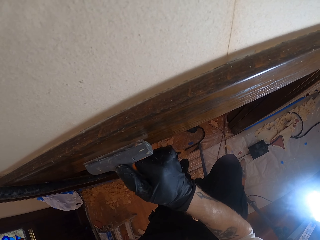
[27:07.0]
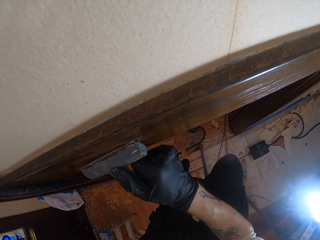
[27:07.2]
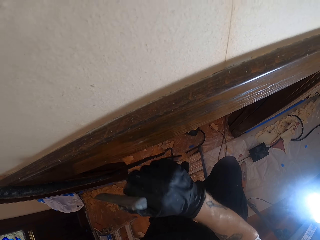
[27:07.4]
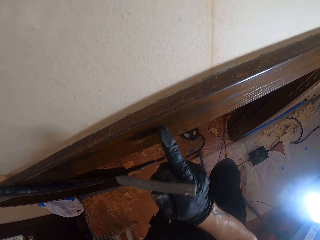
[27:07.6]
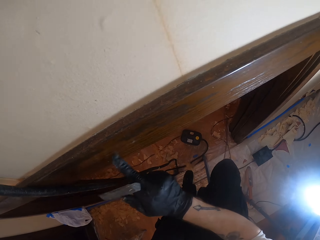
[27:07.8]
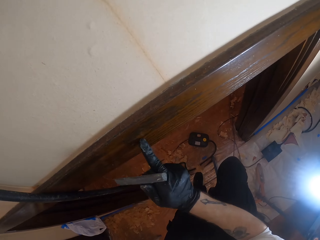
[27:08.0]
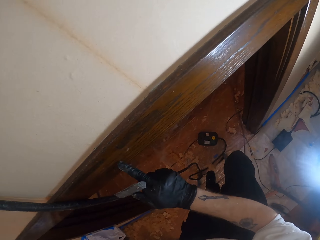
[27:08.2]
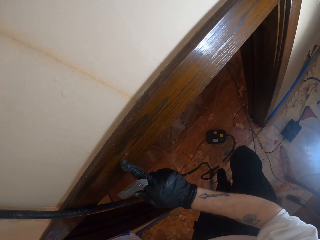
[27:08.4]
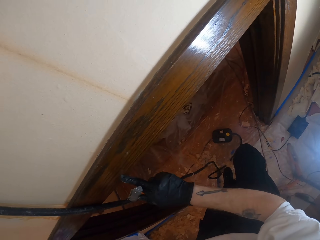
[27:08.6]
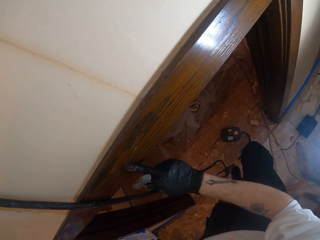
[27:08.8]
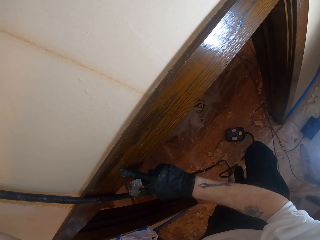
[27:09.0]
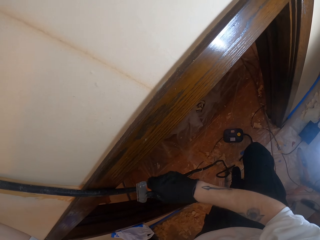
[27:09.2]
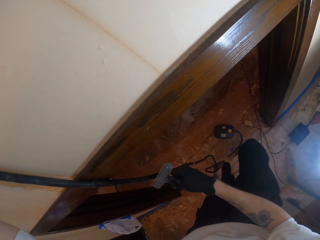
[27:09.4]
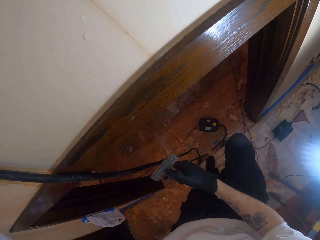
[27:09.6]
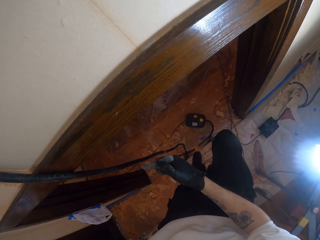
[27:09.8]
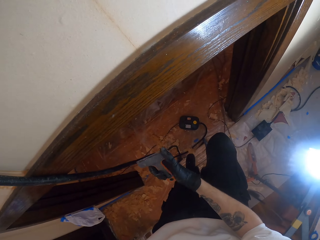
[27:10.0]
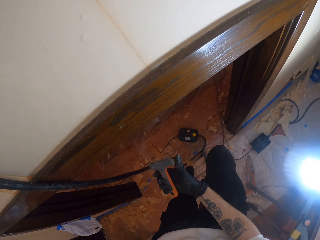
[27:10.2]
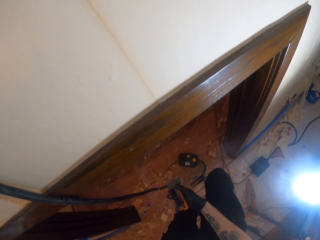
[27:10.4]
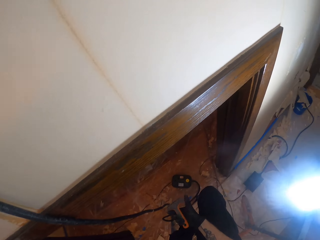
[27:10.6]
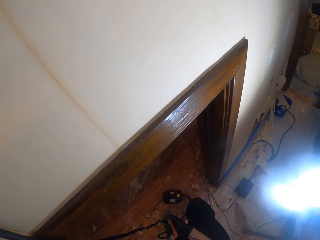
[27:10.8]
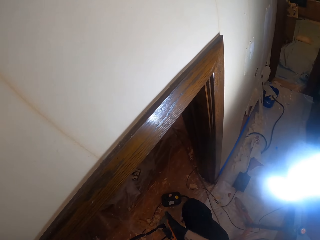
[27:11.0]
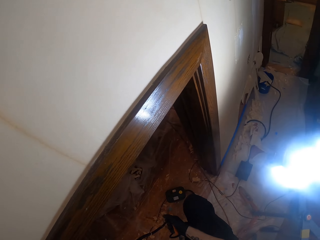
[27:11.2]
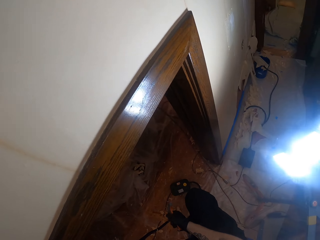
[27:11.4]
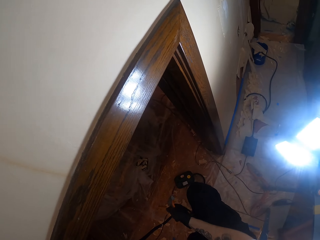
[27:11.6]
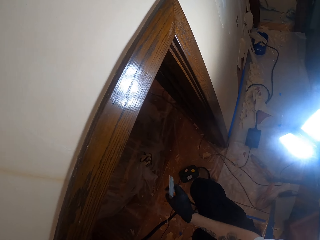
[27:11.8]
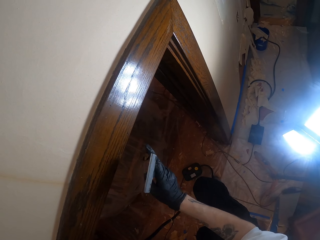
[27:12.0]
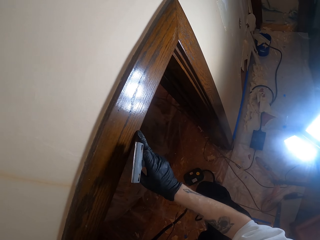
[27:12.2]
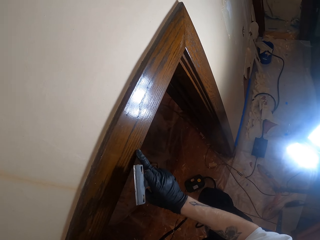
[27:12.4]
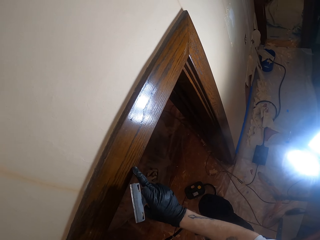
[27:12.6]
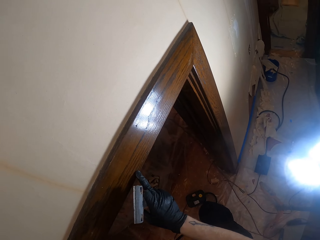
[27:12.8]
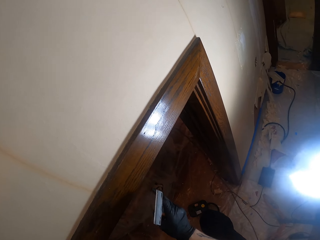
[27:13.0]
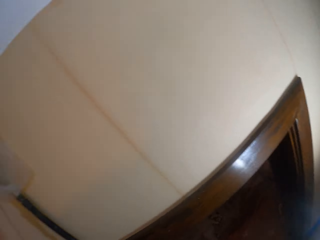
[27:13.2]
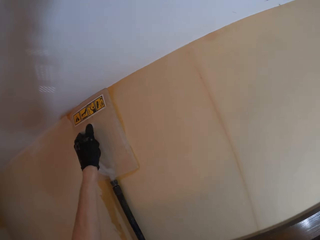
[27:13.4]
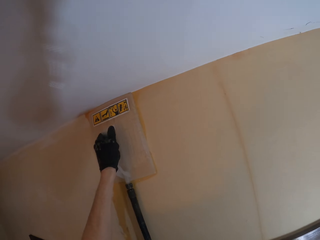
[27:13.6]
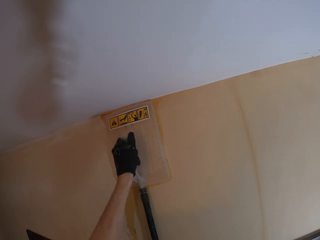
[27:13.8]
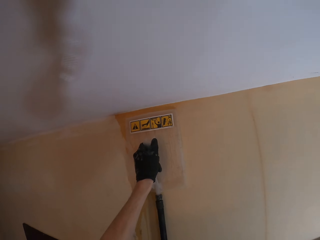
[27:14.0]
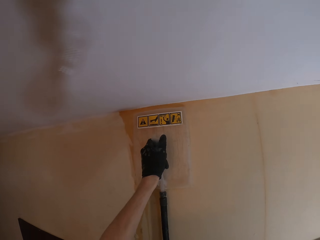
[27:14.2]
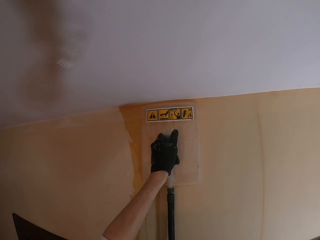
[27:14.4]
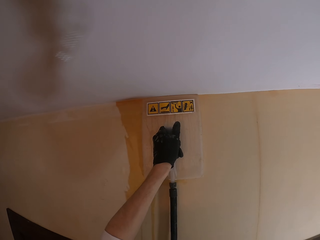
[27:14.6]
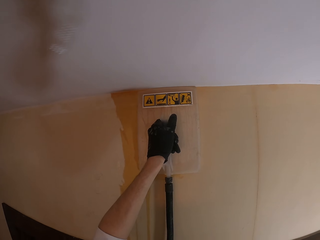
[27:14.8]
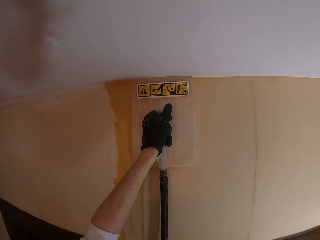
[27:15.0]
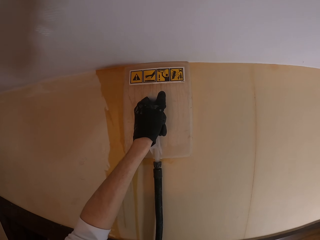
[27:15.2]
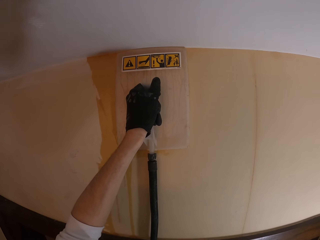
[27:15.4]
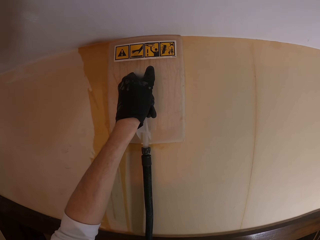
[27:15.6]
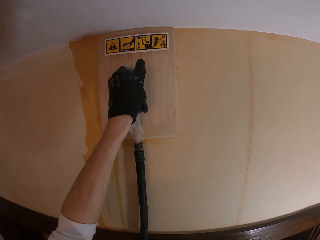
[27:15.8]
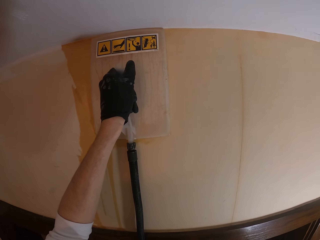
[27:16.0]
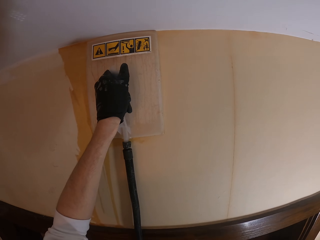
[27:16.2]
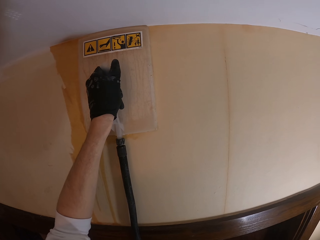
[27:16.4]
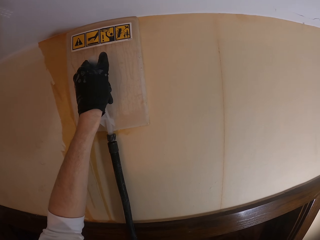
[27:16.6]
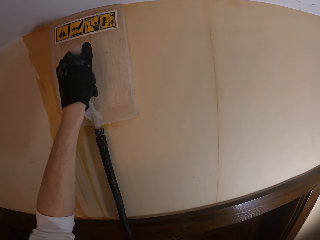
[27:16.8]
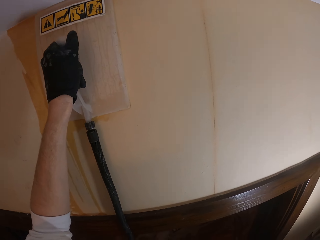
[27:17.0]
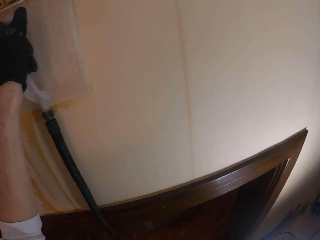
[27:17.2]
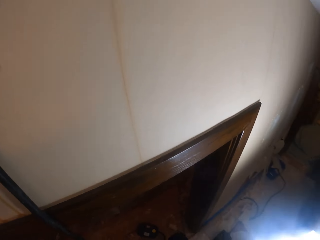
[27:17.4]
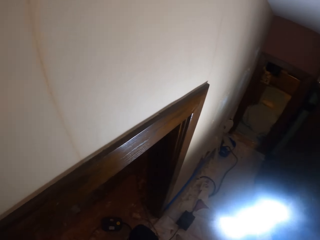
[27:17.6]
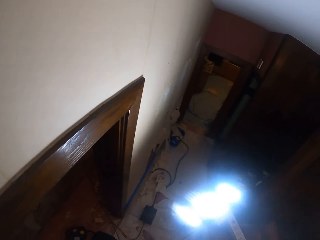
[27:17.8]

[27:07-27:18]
The camera wearer touches a doorpost. He wipes a board with his hand. He adjusts a scraper on his hand. He looks around a room. He touches the doorpost. He wipes the board with his hand. He adjusts a wallpaper steamer on a wall. He steams wallpaper using the electric wallpaper steamer.

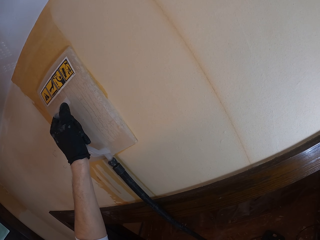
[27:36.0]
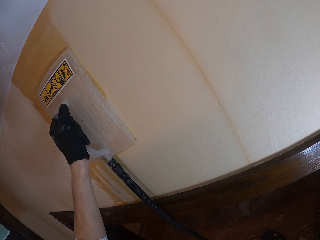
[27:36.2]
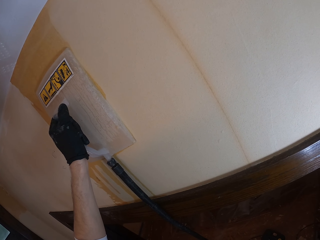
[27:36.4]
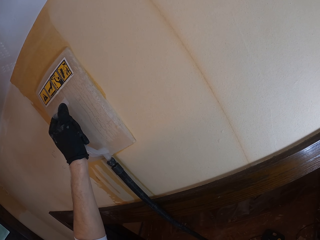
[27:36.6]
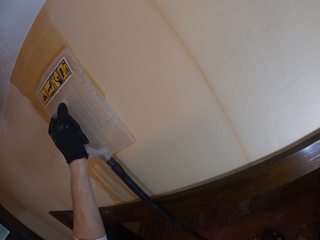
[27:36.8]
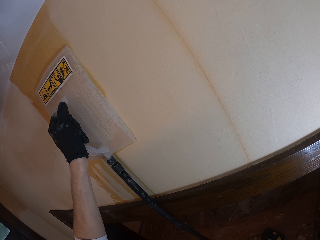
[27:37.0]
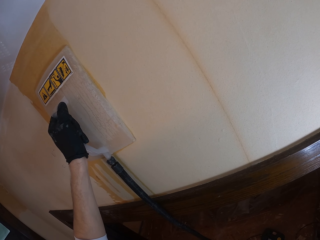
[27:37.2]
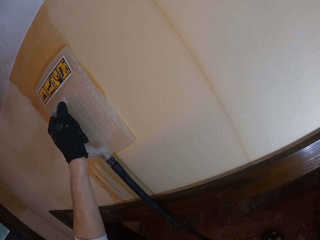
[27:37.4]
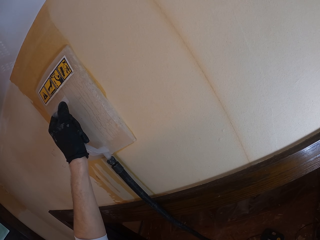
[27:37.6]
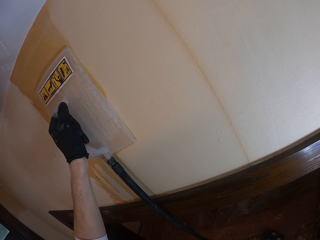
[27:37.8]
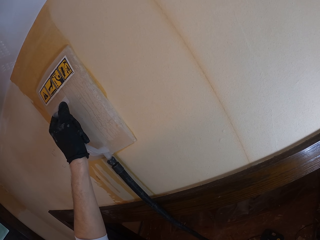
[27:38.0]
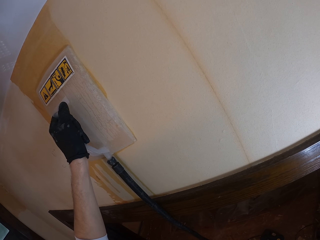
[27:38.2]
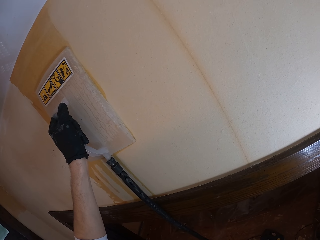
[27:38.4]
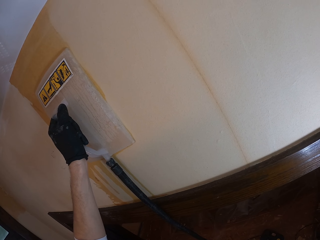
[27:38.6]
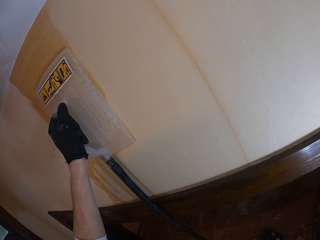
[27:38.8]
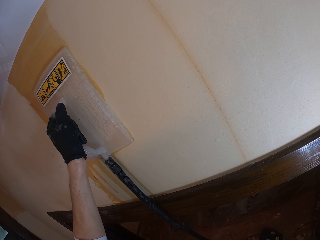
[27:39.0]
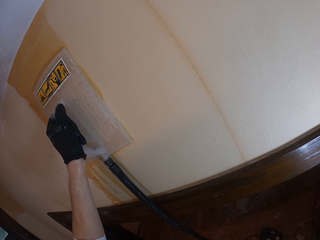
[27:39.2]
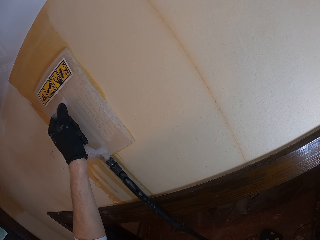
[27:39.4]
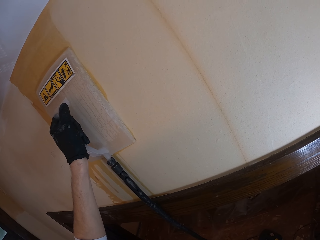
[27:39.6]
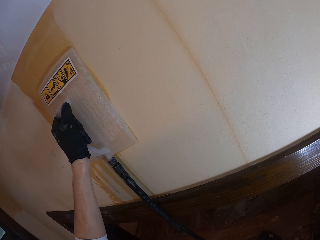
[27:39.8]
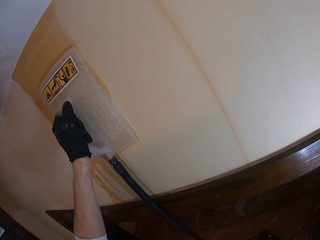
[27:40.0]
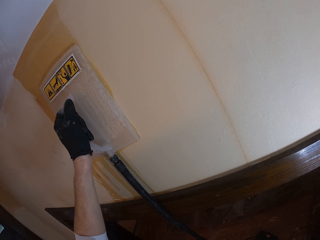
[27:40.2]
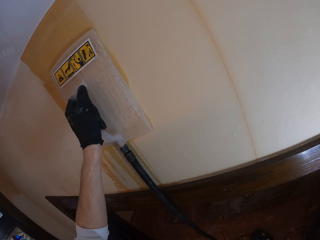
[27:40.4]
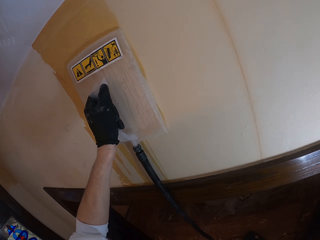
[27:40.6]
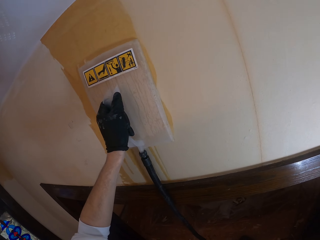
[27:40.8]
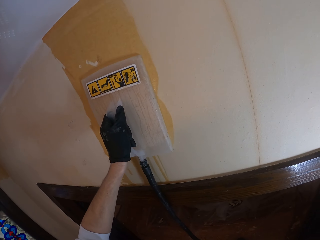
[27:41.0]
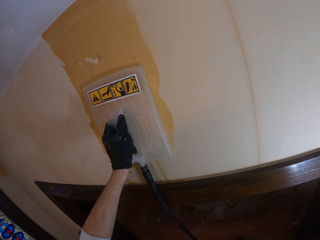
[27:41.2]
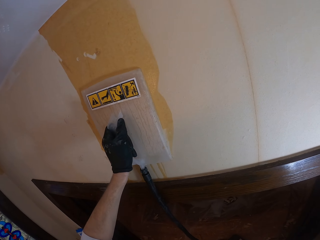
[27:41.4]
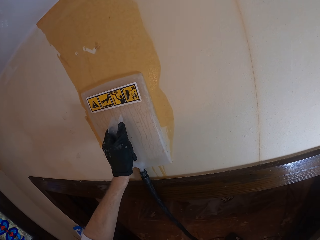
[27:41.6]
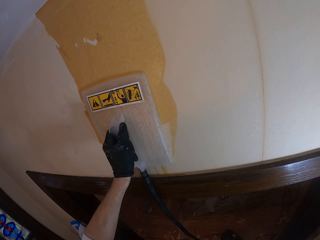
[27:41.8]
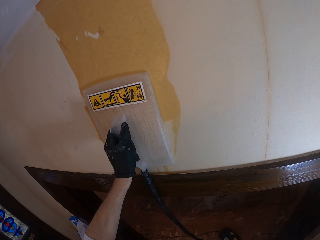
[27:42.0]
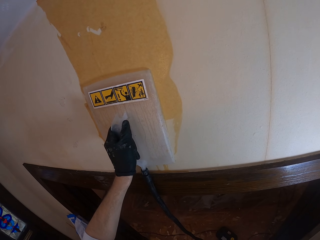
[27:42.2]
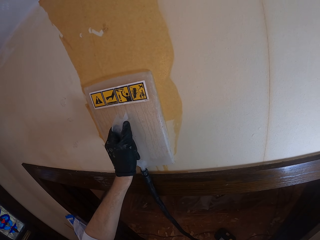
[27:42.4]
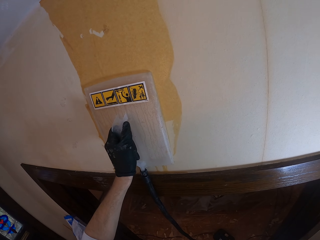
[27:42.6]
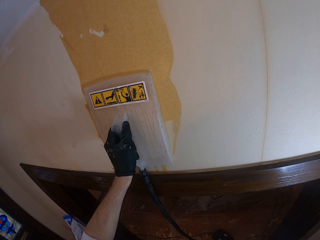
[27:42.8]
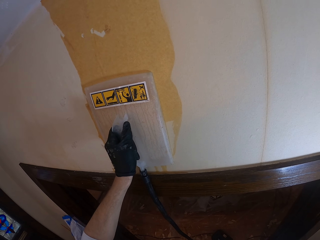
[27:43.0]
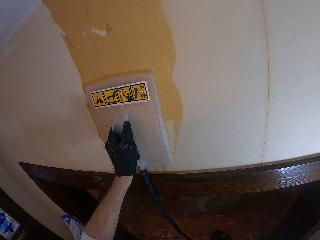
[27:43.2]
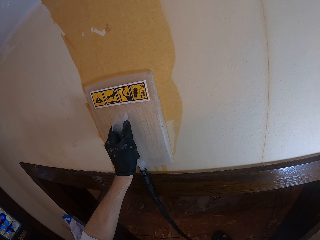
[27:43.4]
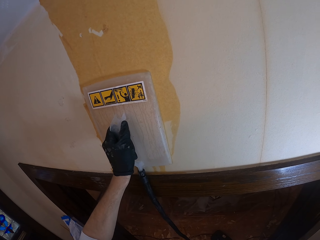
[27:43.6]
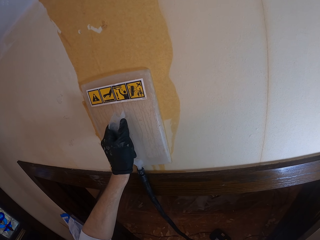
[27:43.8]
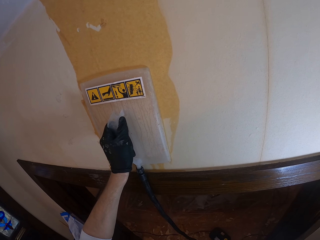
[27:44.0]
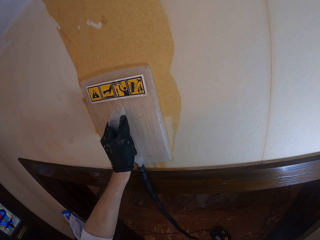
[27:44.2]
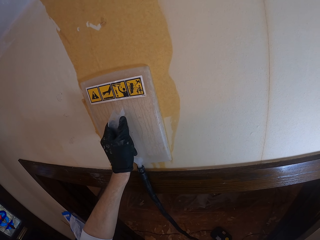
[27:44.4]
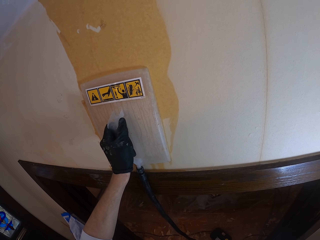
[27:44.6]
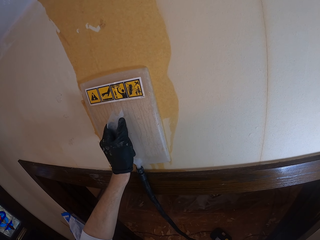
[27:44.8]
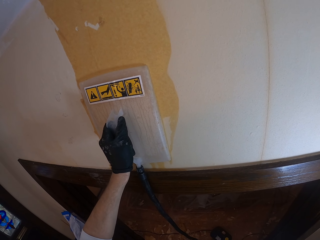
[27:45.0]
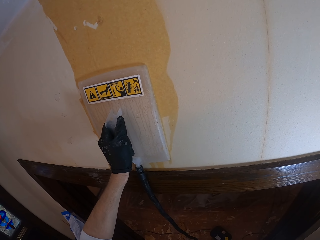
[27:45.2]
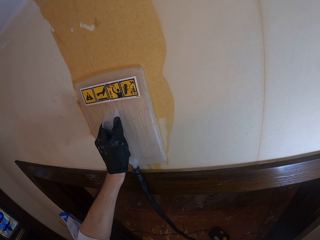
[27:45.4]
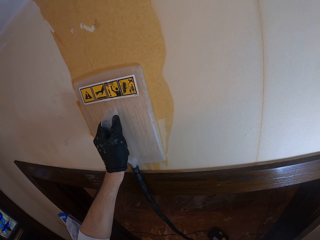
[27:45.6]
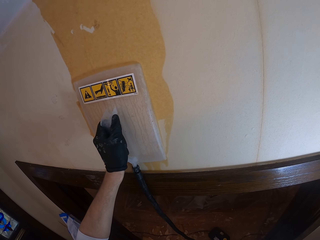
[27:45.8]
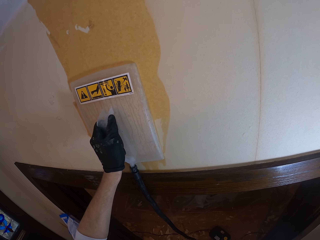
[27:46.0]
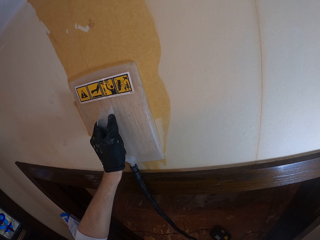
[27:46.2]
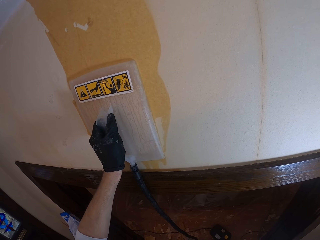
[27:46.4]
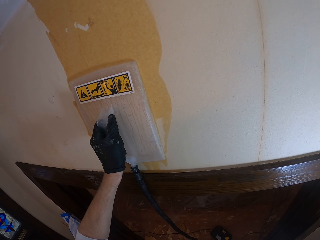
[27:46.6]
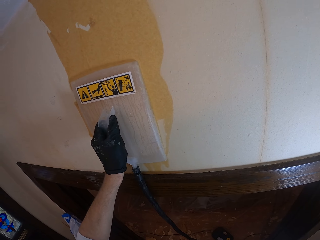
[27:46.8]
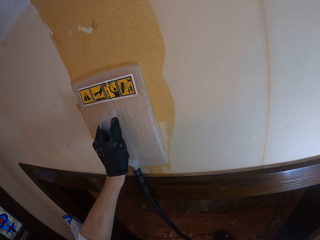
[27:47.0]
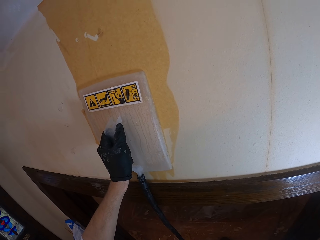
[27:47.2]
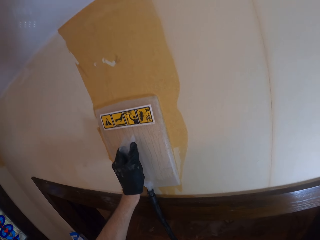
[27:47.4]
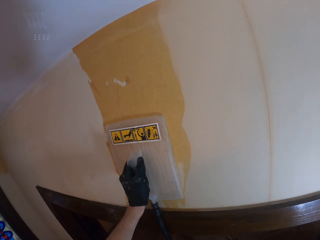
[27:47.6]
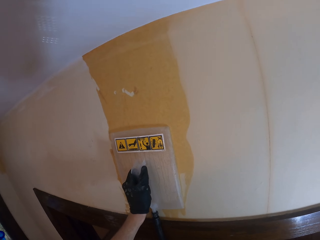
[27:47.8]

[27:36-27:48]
The camera wearer holds a wallpaper remover steamer on a wall. They hold the wallpaper remover steamer on the wall again. They steam wallpaper using an electric wallpaper steamer. They adjust the wallpaper remover steamer on the wall.
